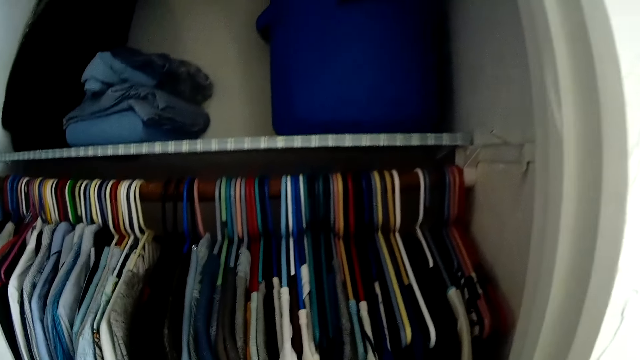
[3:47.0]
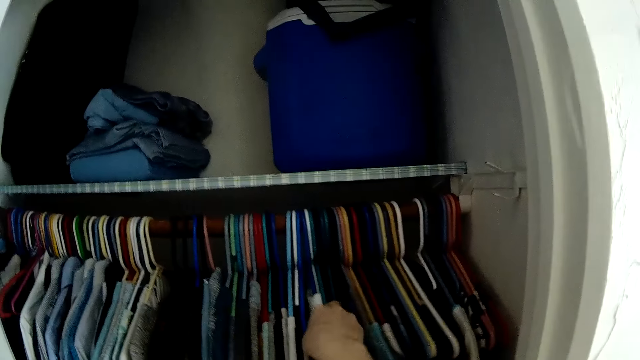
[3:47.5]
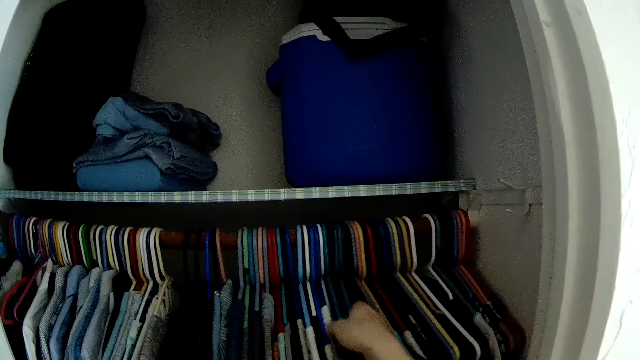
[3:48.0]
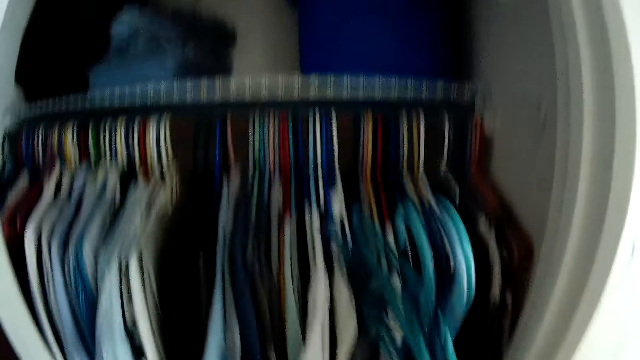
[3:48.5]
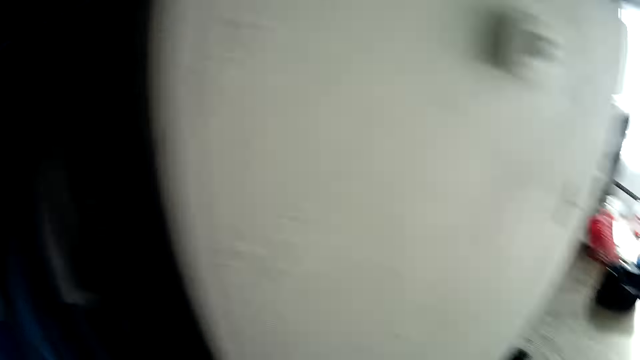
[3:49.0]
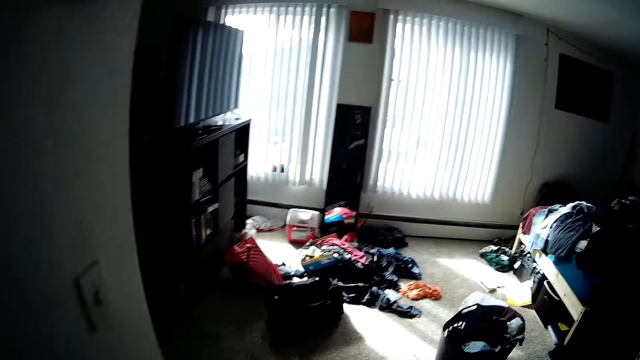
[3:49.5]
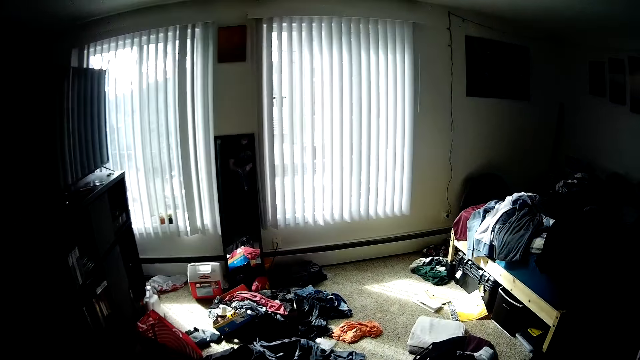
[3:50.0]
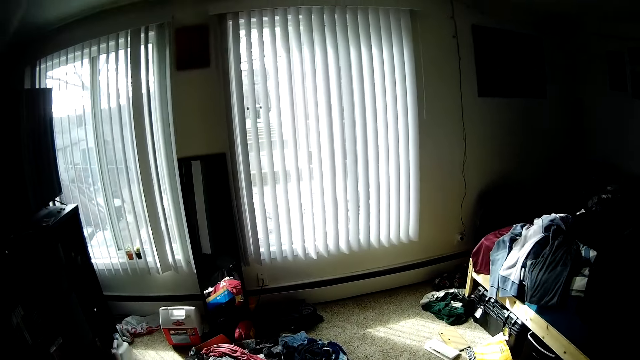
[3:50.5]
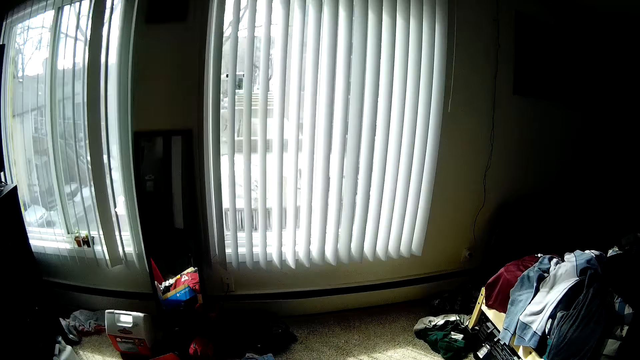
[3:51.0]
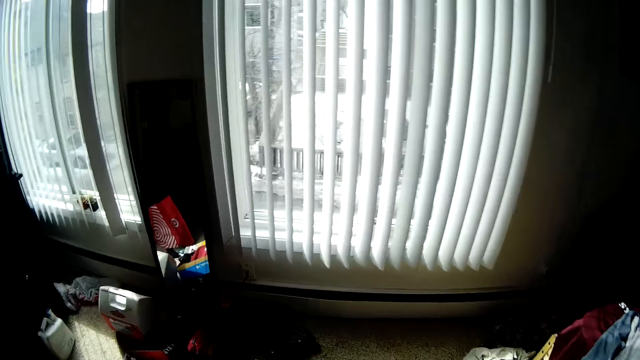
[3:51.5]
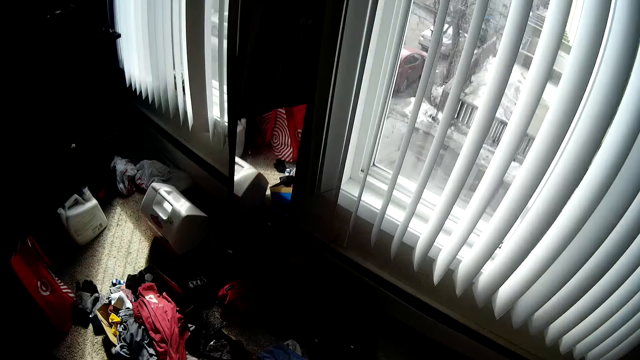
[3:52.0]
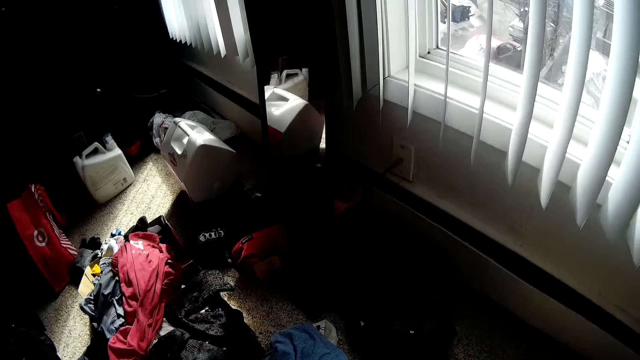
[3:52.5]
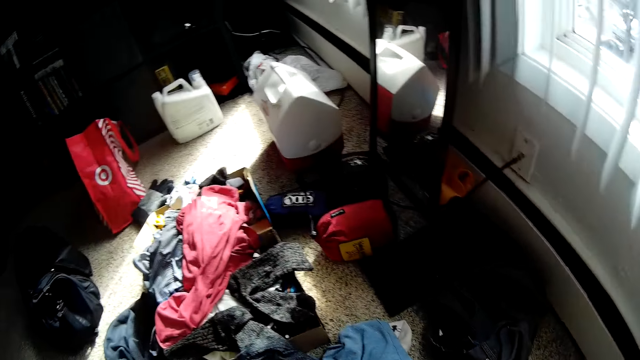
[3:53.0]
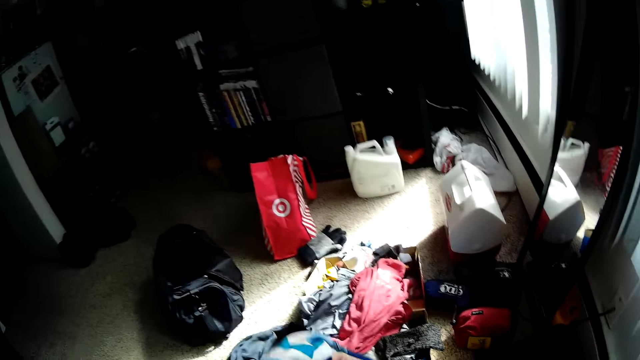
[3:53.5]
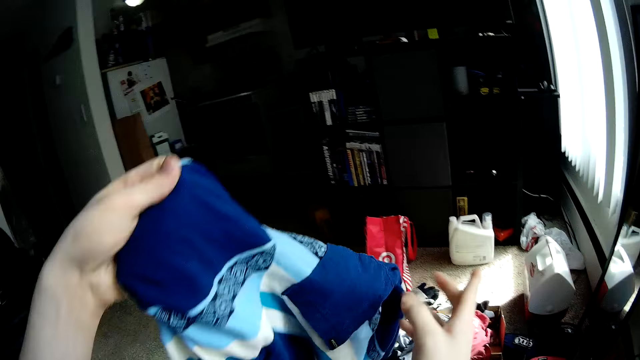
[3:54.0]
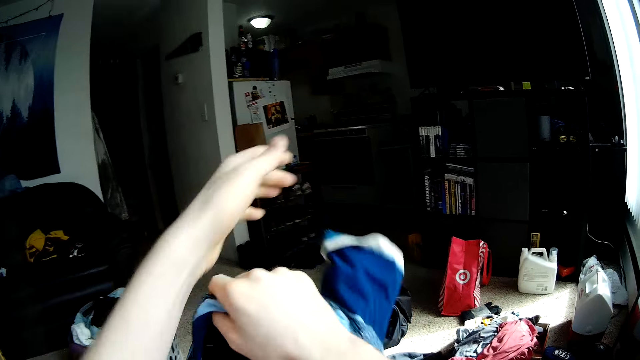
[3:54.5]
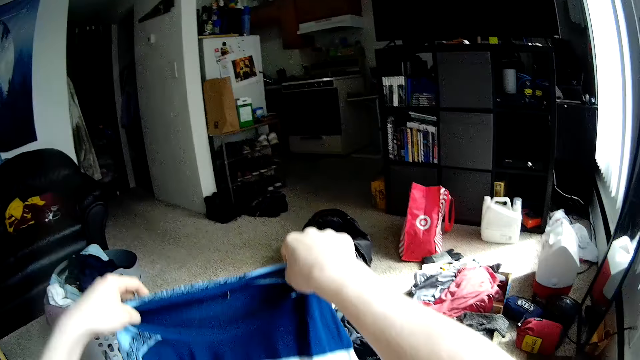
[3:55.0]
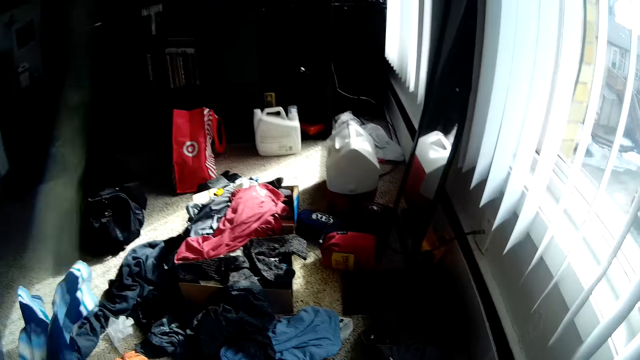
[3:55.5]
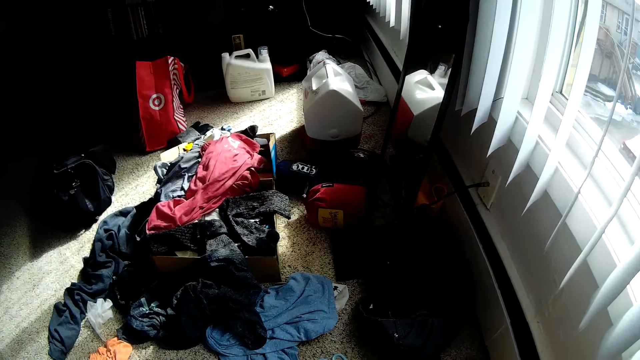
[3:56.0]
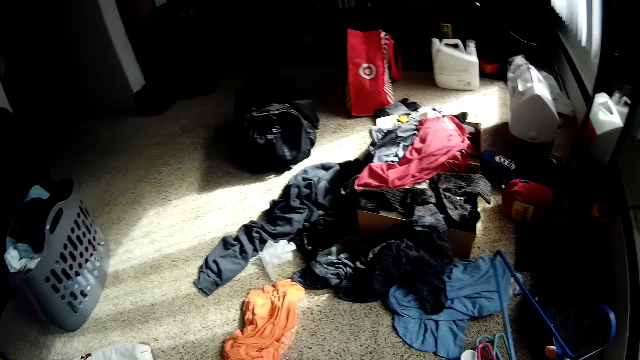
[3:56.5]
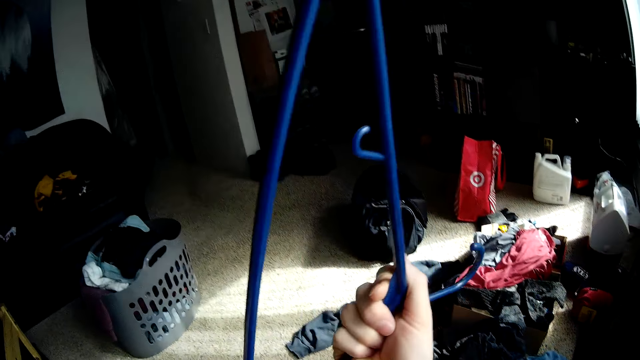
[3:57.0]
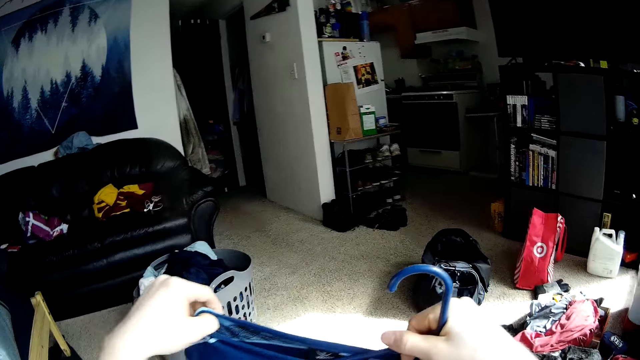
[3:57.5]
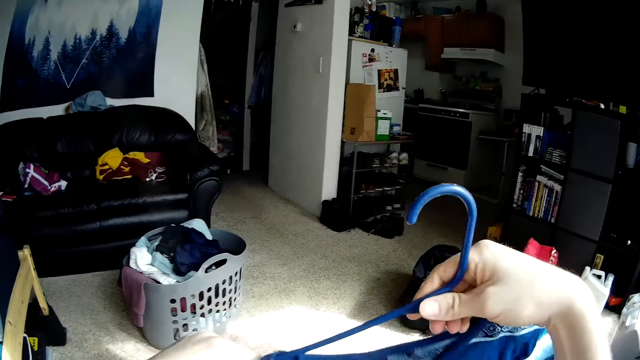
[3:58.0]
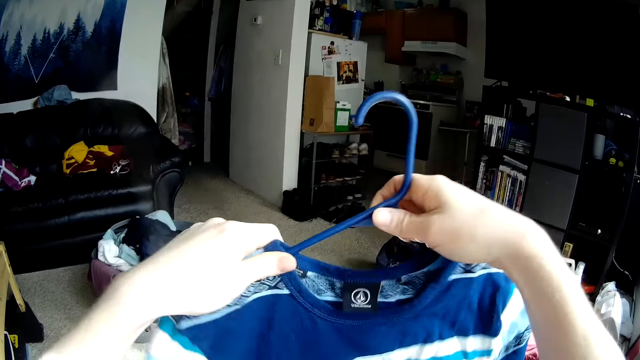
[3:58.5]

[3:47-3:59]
The camera wearer walks around the room. He sorts a shirt with his hands. He puts a hanger in the shirt.

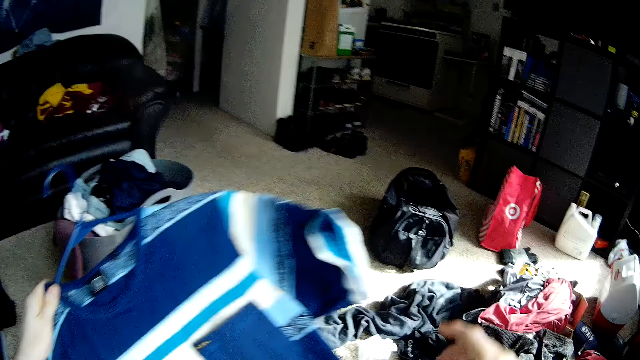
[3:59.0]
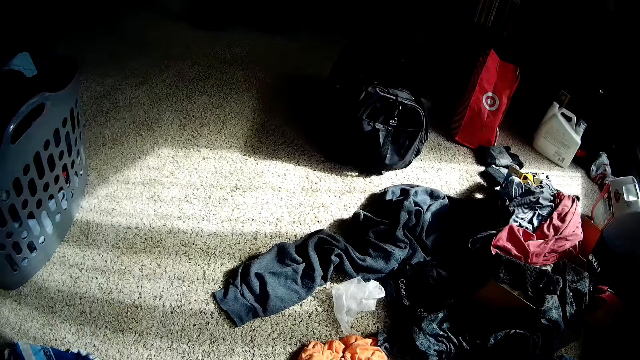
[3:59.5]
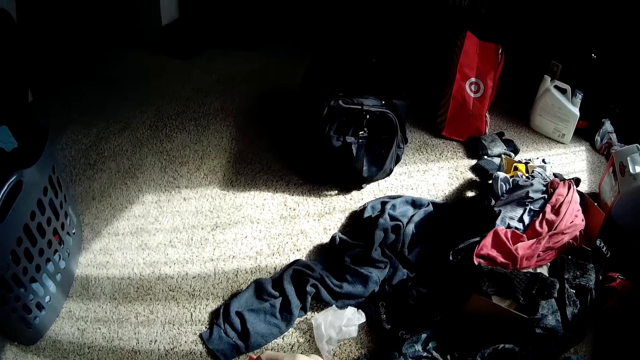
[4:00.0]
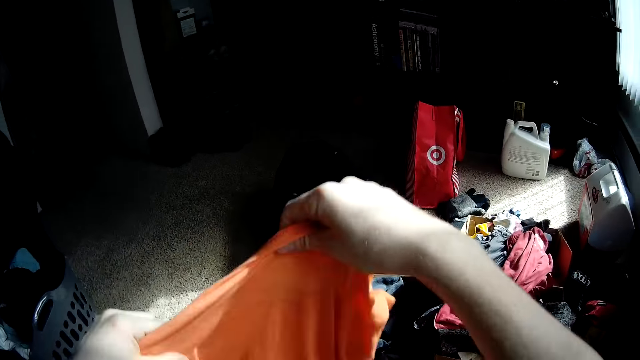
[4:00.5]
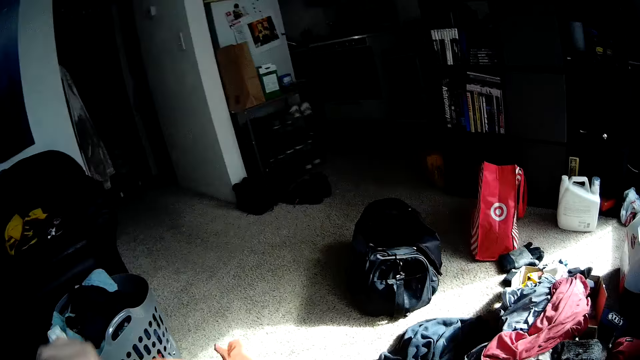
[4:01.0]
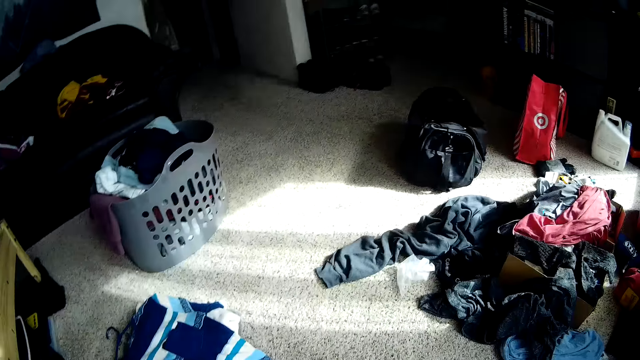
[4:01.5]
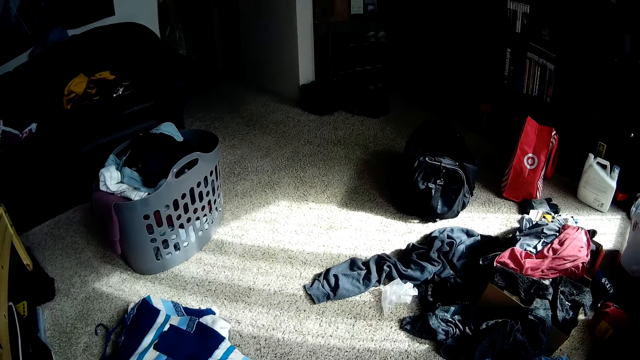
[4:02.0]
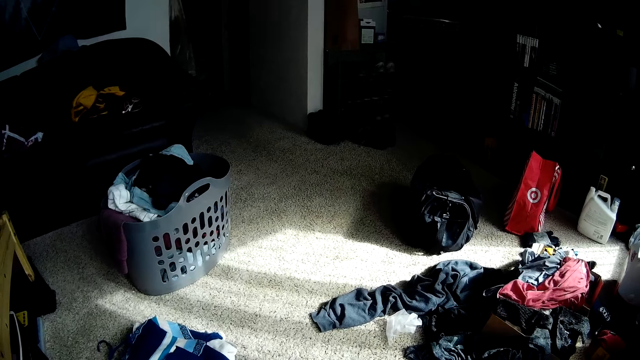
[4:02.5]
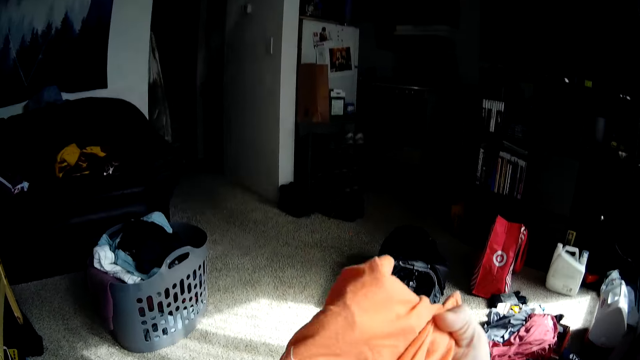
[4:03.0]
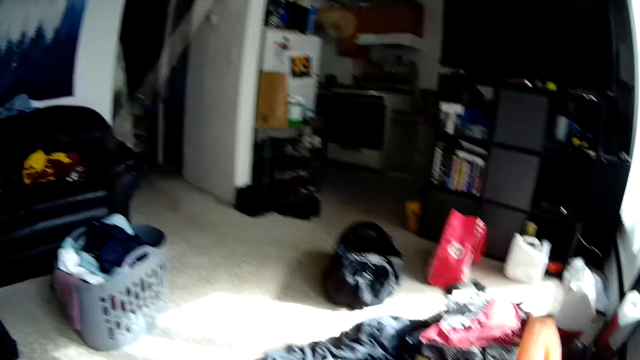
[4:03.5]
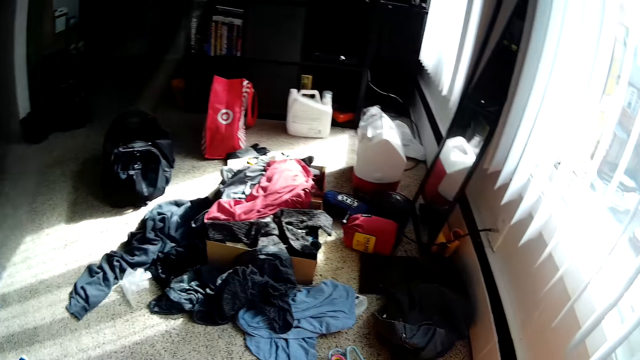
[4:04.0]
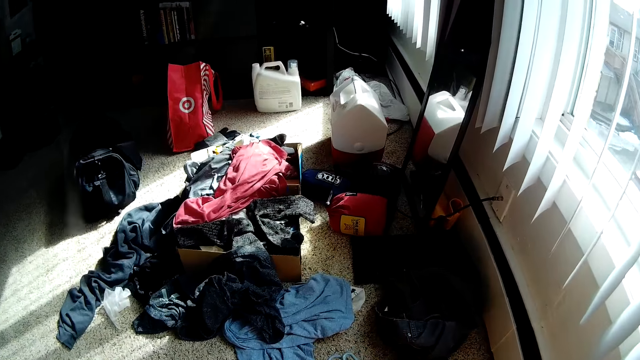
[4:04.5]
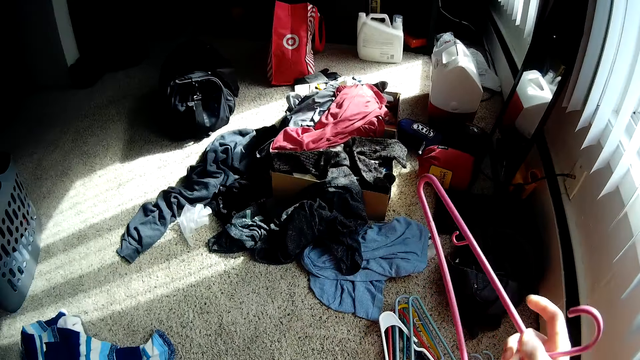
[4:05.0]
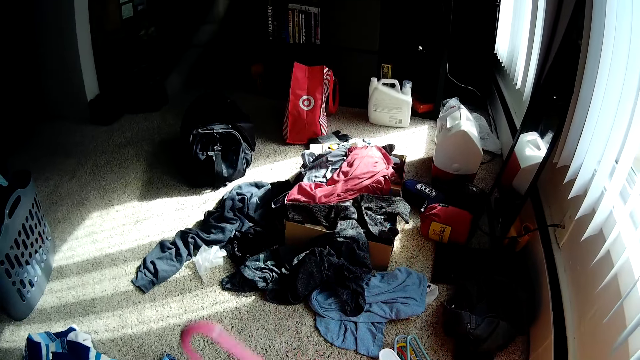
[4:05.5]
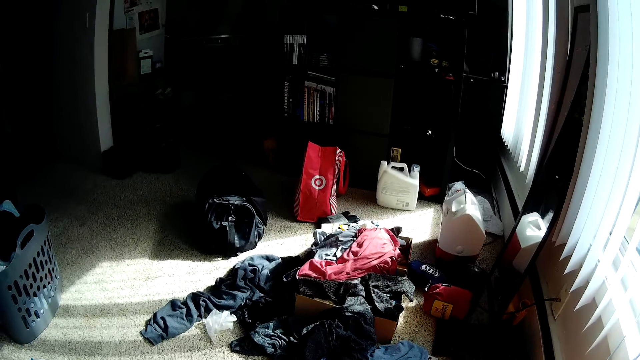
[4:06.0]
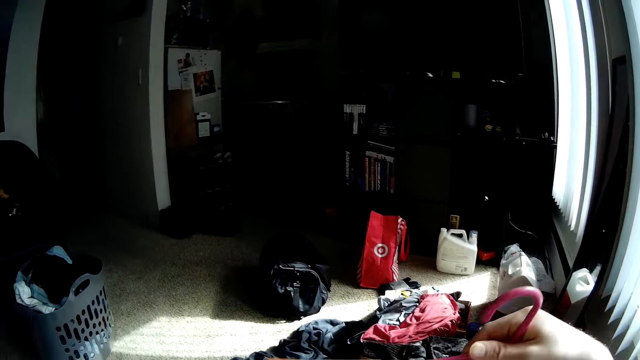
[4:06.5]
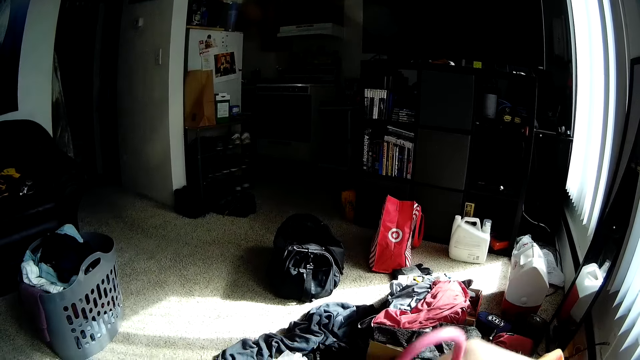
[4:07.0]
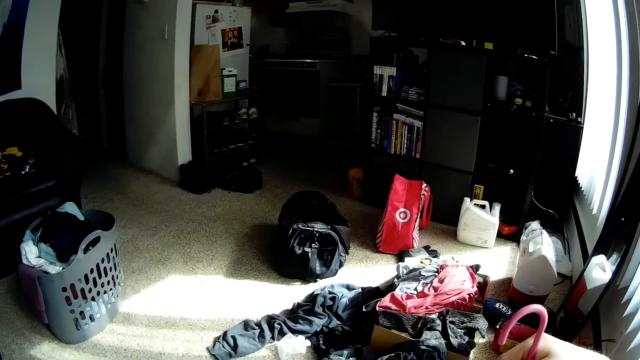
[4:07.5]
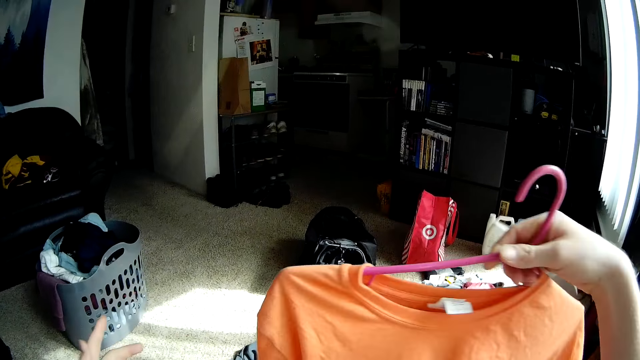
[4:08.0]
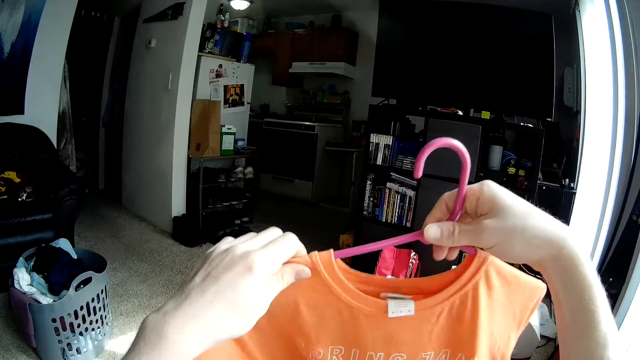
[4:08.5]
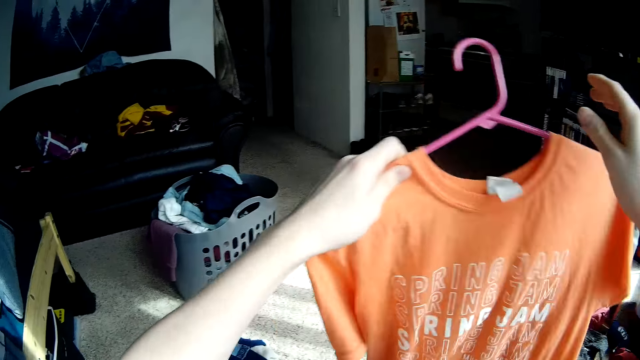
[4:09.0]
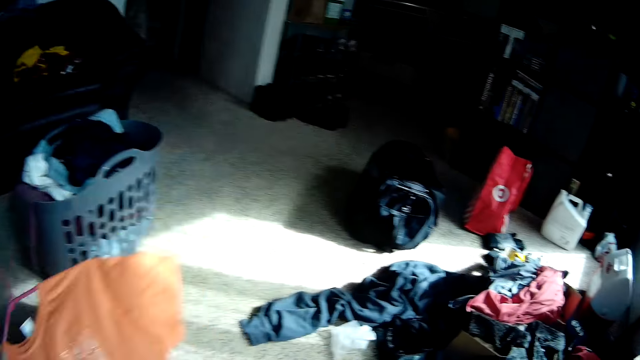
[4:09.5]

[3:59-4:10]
The camera wearer puts down the cloth on the floor. He holds the cloth. He sorts a shirt with his hands. He puts a hanger in the shirt.
